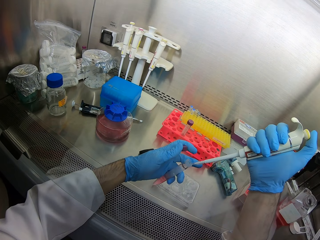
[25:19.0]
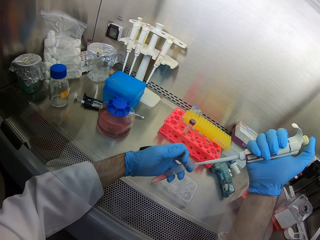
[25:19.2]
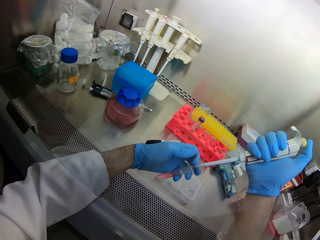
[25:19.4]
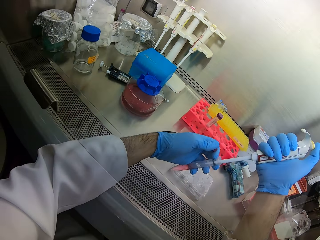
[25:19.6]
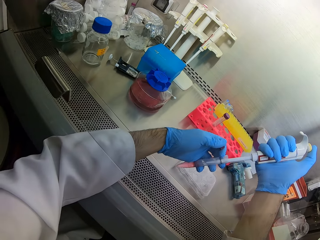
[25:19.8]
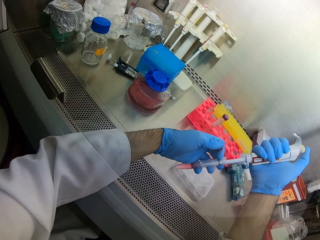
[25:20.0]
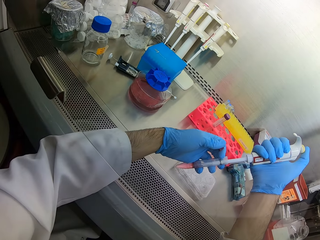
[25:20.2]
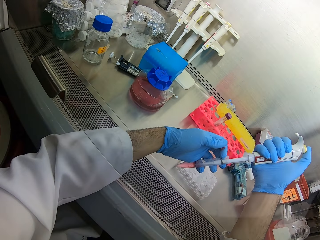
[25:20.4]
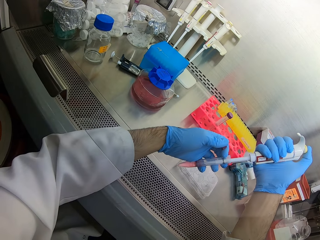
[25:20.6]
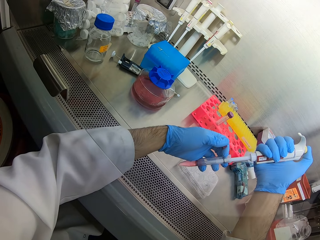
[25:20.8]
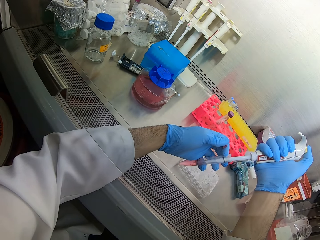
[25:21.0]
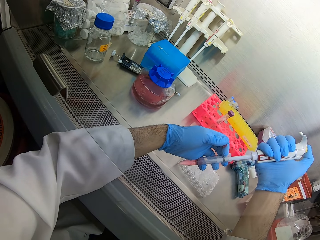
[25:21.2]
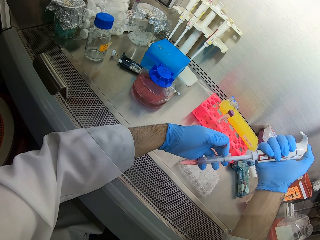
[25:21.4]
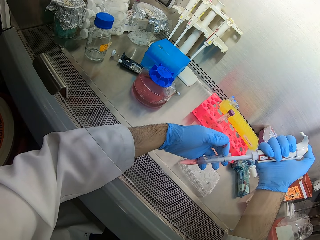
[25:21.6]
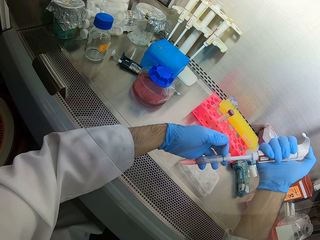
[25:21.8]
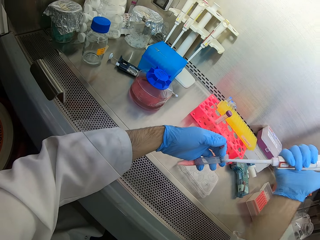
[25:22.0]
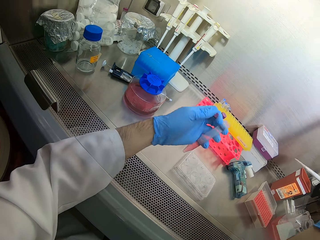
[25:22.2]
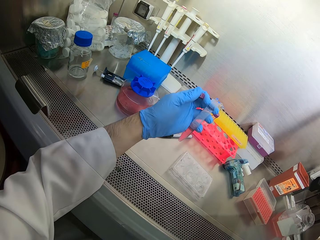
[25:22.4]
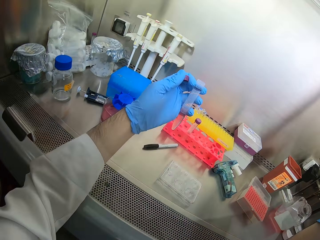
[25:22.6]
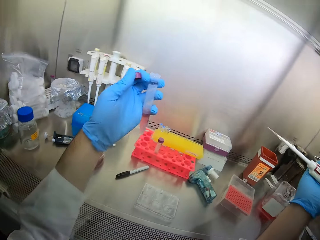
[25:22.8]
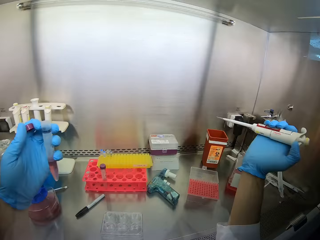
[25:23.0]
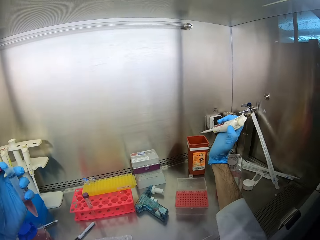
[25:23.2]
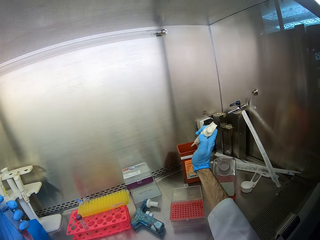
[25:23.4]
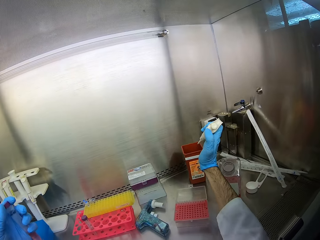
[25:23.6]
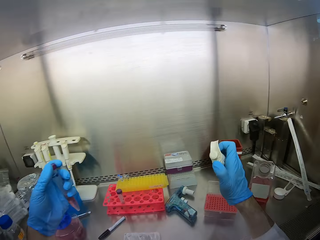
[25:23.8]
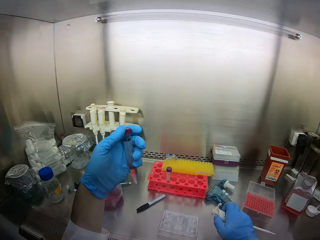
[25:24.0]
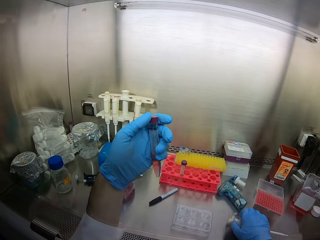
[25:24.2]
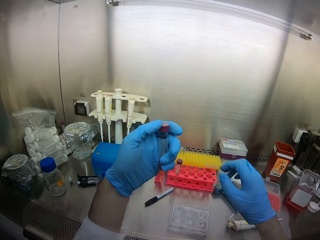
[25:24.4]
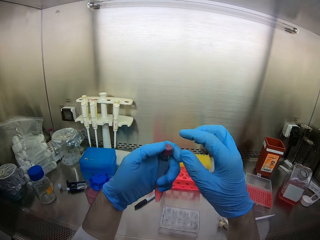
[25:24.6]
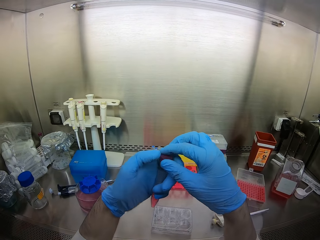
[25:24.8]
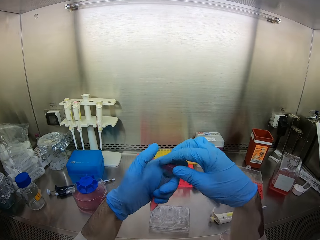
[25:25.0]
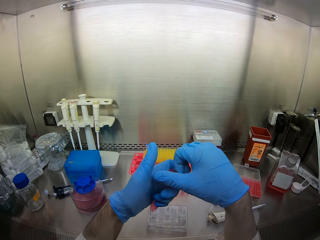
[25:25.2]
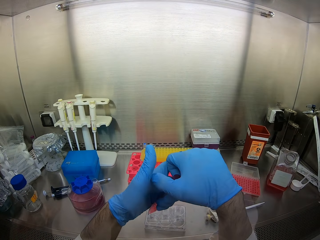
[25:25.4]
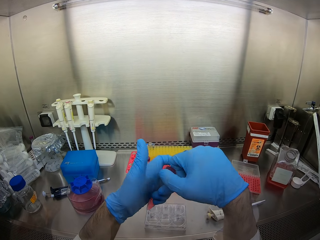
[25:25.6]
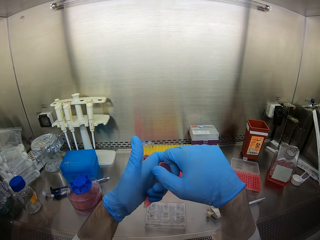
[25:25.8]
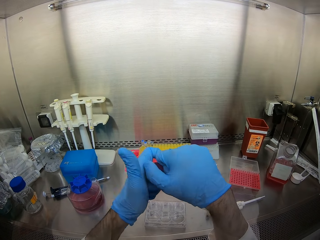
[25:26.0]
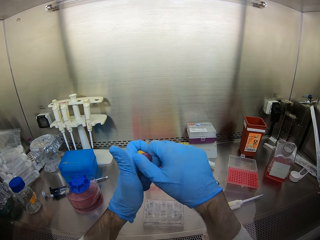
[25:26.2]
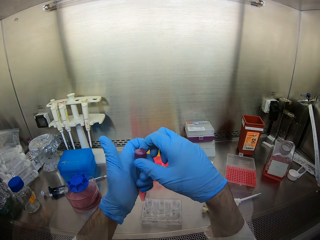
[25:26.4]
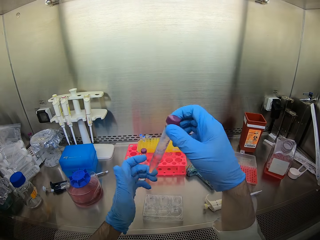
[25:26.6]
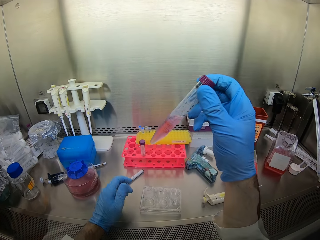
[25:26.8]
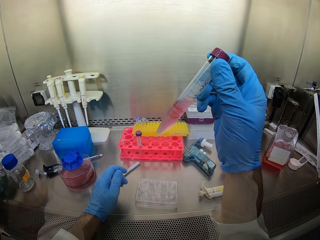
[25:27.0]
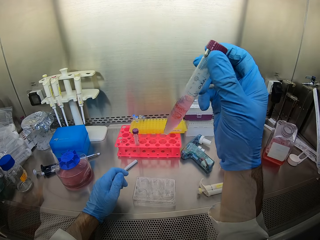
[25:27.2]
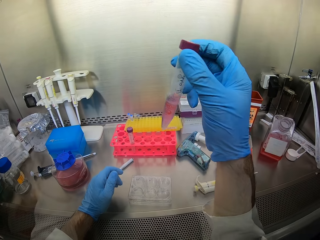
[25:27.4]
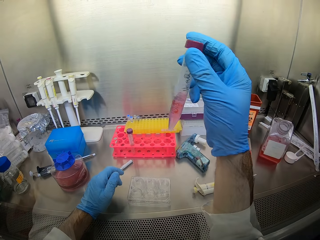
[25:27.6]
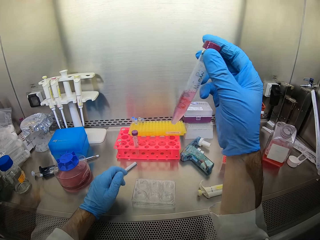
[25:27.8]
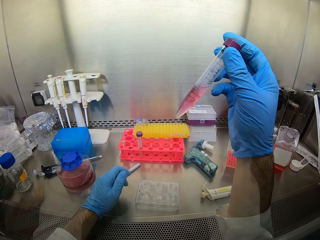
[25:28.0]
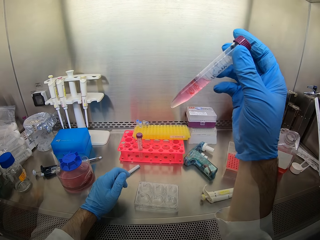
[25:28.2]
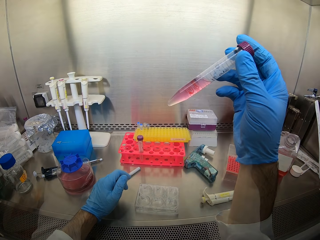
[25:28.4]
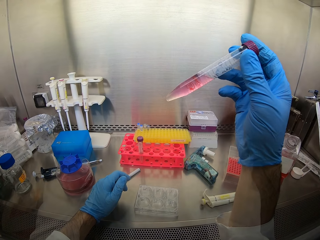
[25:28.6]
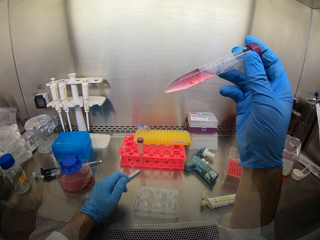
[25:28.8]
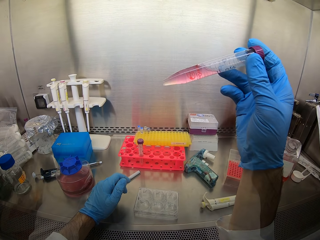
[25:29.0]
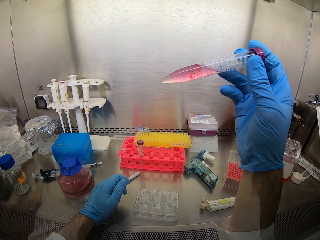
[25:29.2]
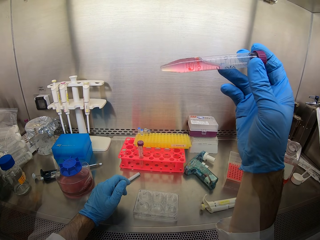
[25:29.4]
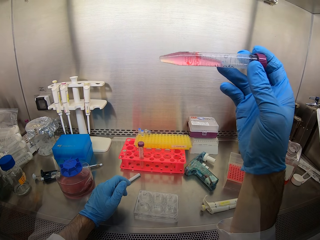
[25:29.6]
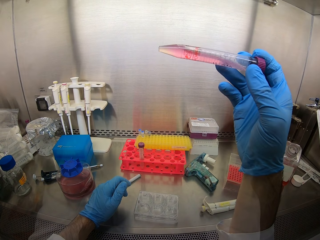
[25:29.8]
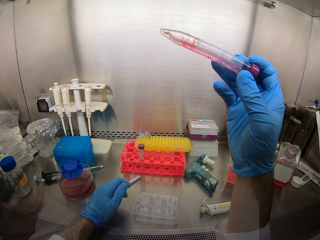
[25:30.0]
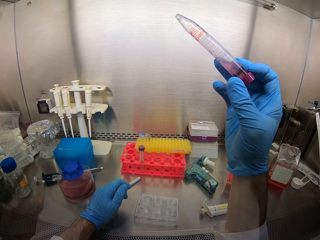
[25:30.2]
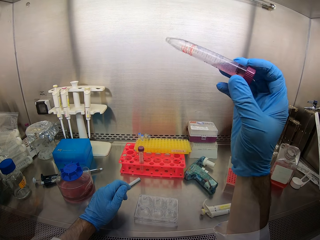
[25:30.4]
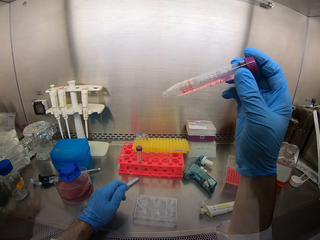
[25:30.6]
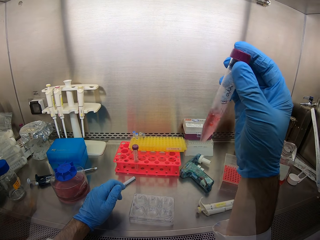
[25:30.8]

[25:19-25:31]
The camera wearer inserts a tool in a bottle. He puts liquid in a tube. He scoops liquid from the bottle. He removes the tool from the bottle. He stares at the bottle. He looks around. He pours liquid in a bucket. He places down the tool. He covers the bottle. He holds the bottle with his right hand. He stares at the bottle.

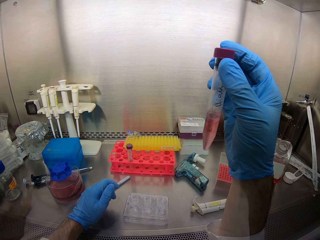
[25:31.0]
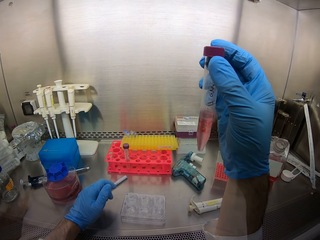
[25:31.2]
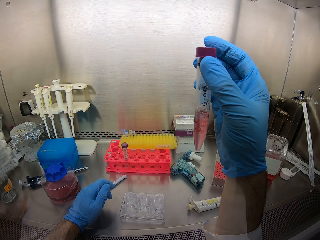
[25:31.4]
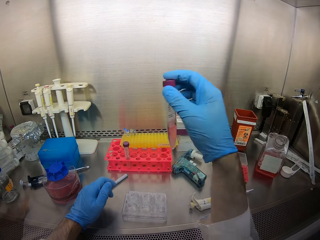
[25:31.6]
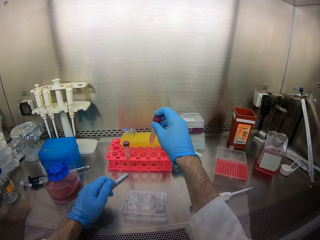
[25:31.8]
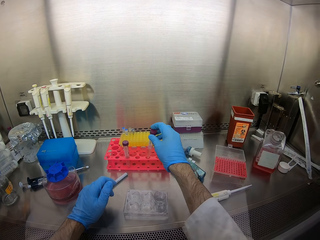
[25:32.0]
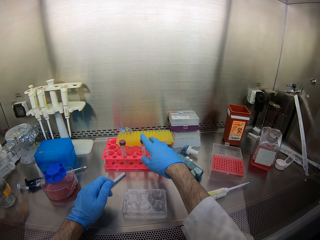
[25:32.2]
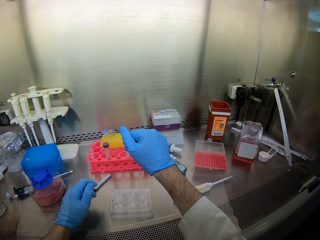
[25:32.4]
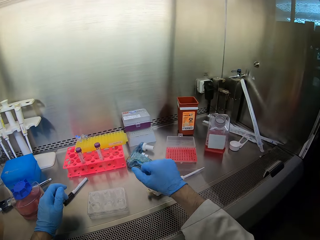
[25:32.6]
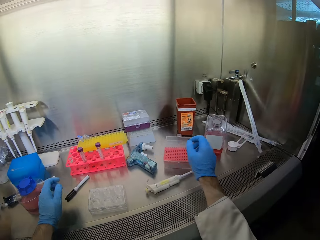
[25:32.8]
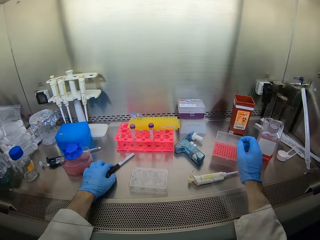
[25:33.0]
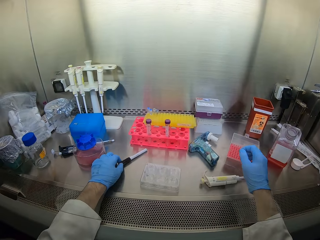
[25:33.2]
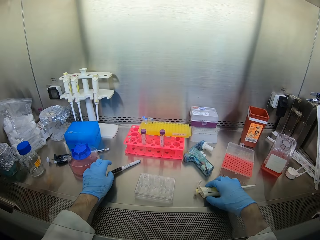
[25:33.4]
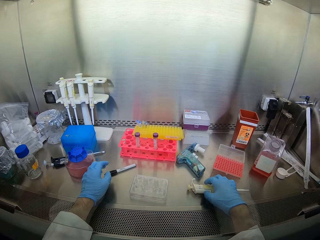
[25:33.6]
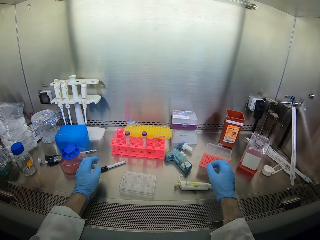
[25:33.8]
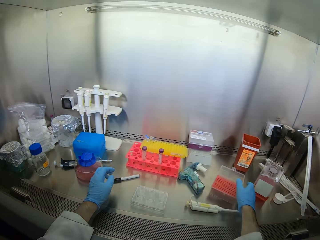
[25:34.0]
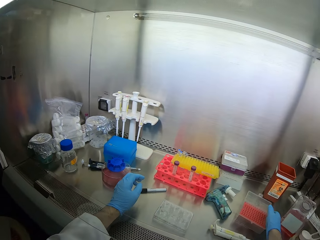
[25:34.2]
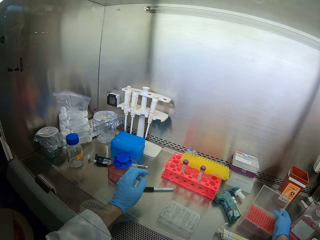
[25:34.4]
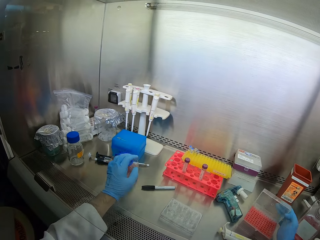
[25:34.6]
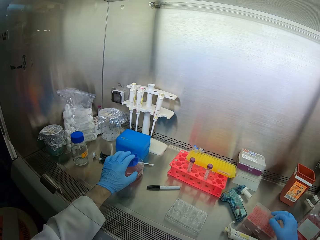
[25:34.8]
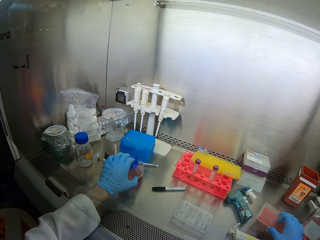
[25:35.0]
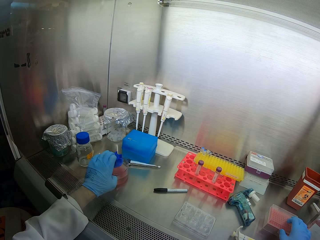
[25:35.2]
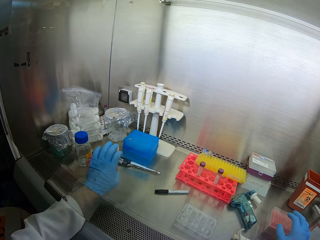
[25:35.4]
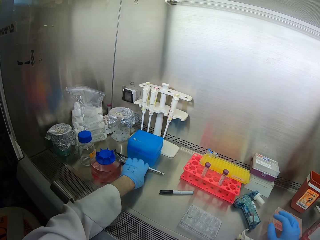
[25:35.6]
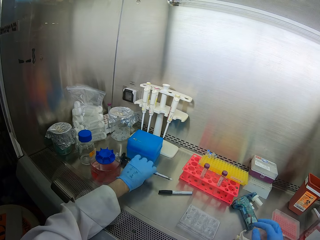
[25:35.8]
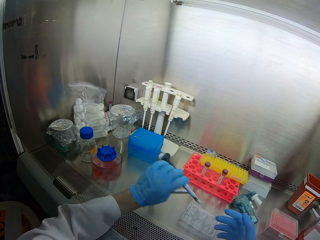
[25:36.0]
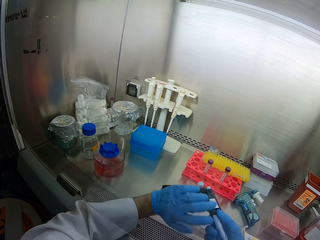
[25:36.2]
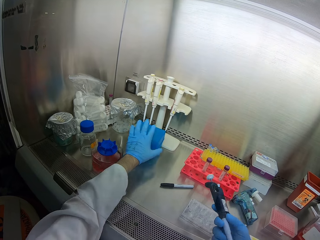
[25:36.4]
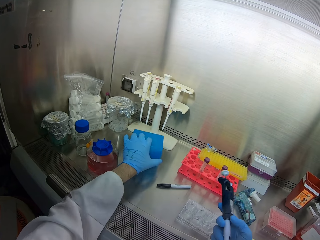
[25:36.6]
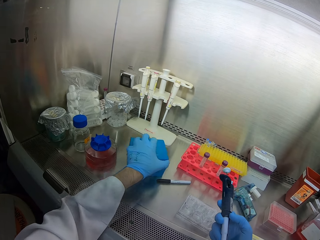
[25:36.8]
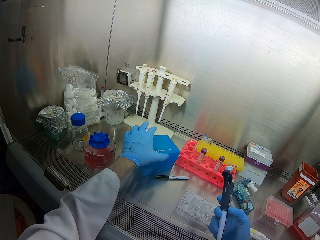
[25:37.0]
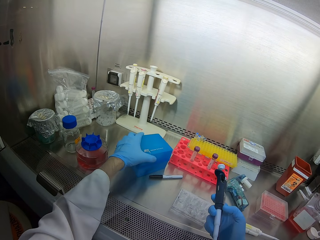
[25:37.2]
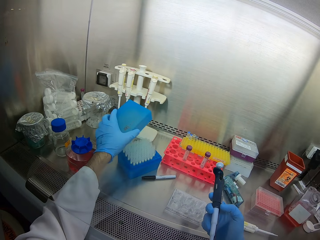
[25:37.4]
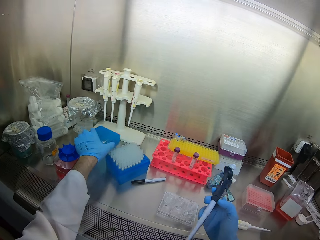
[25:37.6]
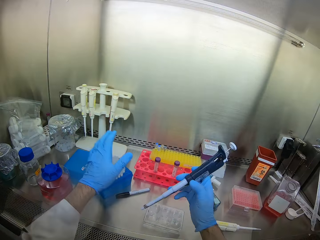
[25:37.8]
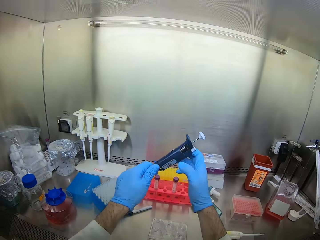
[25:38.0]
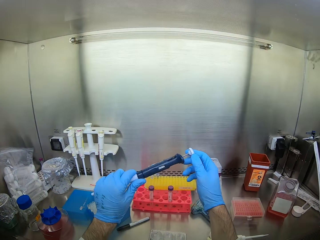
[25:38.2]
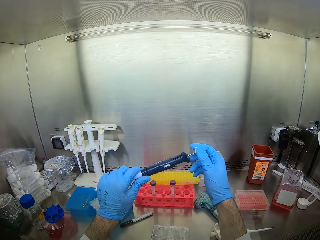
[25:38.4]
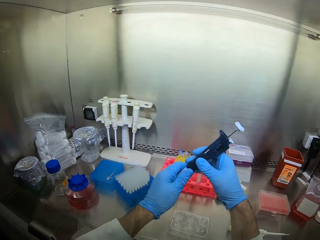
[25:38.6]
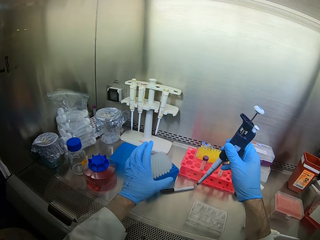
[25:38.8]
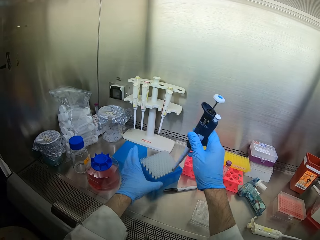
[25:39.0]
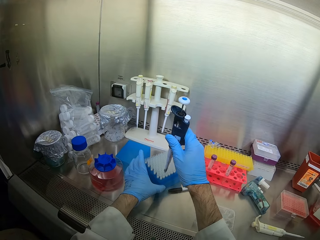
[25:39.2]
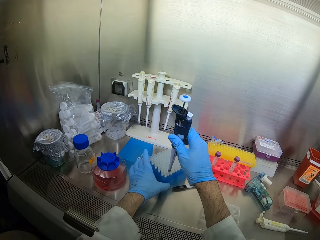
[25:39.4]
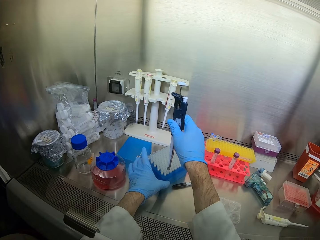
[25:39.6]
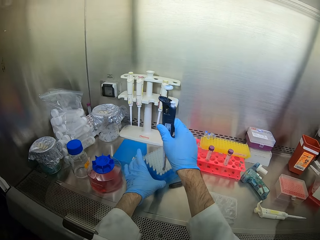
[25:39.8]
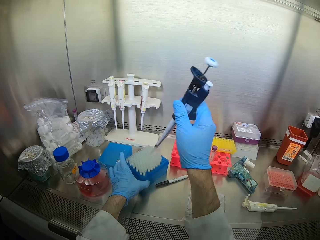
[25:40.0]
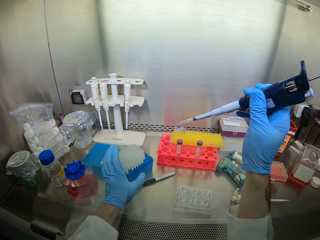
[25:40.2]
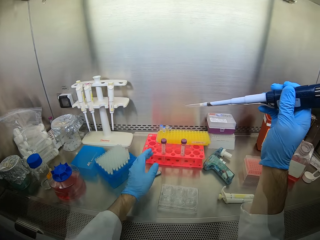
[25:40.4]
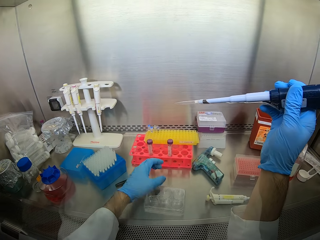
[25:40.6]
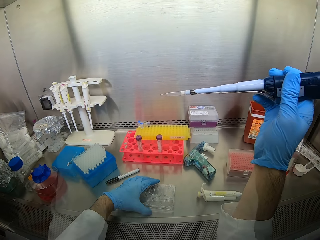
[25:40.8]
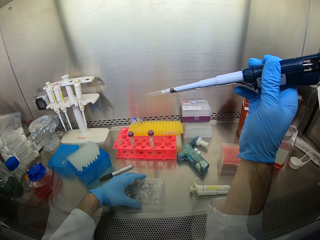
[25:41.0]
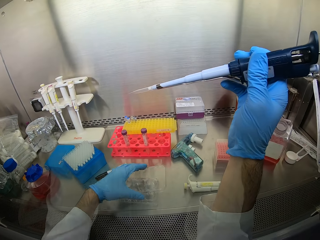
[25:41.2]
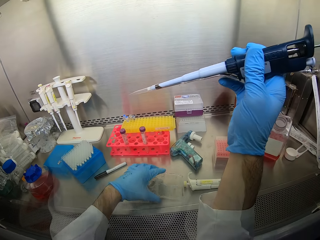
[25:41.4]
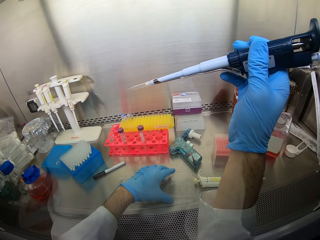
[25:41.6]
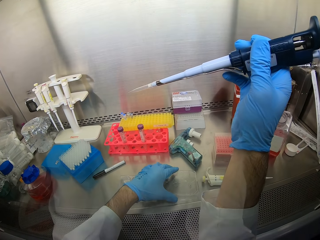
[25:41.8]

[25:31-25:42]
The camera wearer places the bottle down. He holds a tool with his right hand. He closes a container. He moves the bottle with his left hand. He picks up a tool with his left hand. He holds the tool with his right hand. He opens a blue container. He holds the tool with his left hand. He holds the container with his left hand. He dips a gun in a tube. He pricks the brush. He picks up a container and opens the container.
